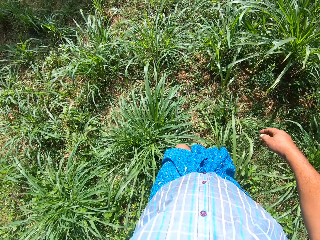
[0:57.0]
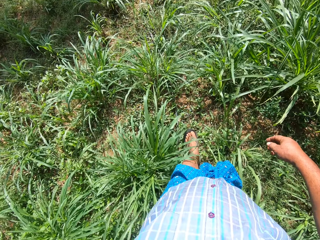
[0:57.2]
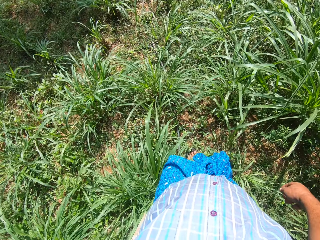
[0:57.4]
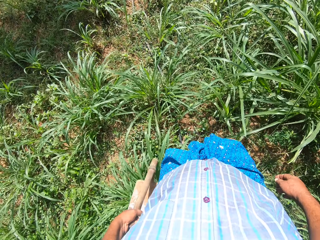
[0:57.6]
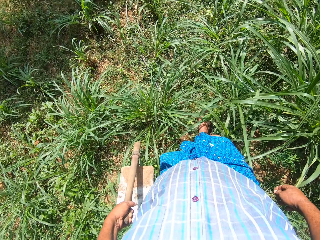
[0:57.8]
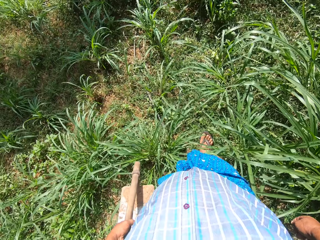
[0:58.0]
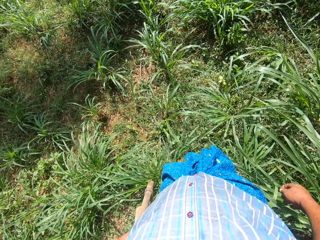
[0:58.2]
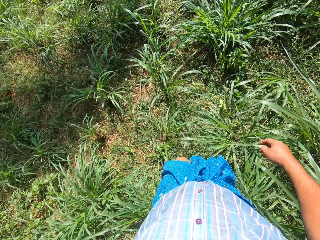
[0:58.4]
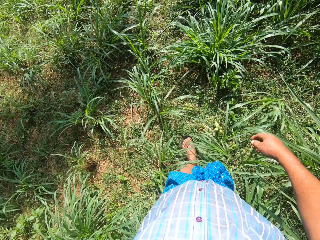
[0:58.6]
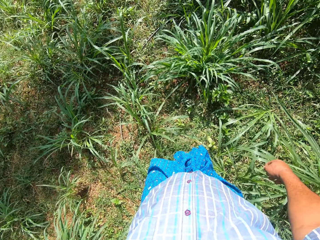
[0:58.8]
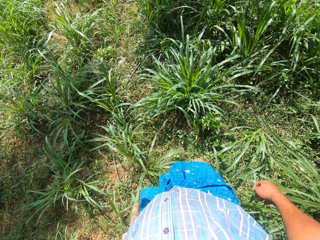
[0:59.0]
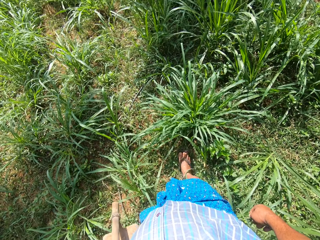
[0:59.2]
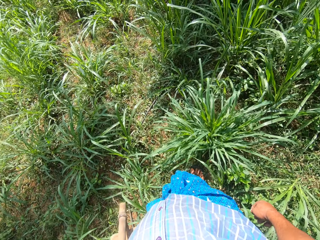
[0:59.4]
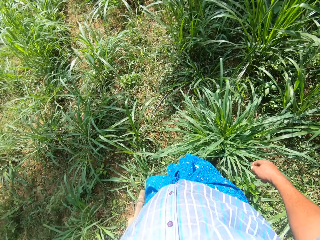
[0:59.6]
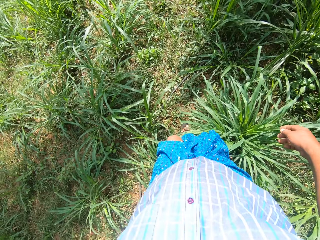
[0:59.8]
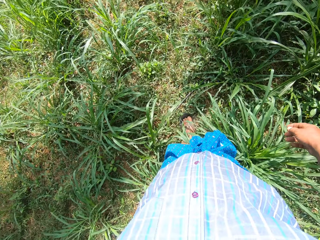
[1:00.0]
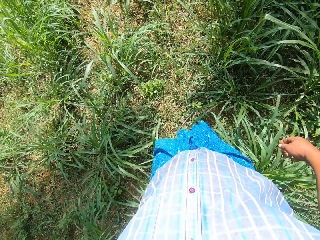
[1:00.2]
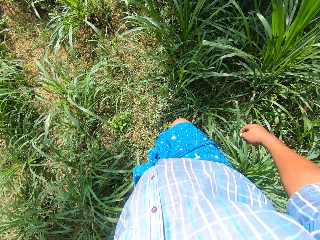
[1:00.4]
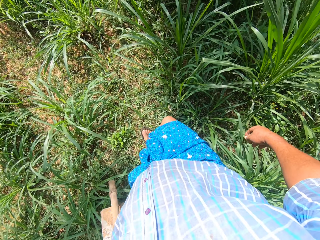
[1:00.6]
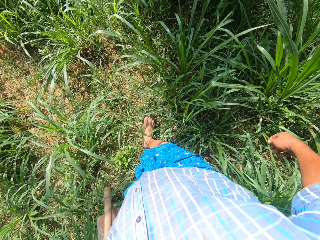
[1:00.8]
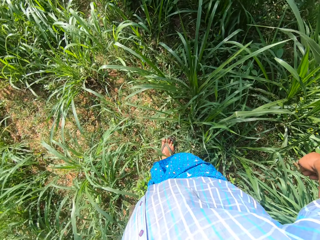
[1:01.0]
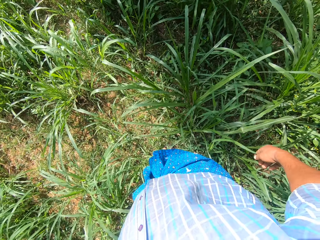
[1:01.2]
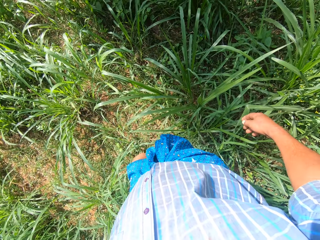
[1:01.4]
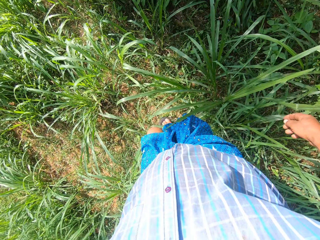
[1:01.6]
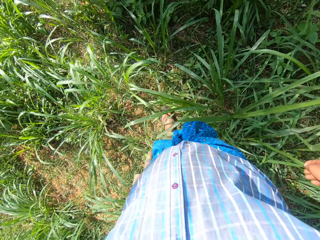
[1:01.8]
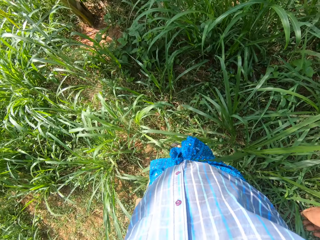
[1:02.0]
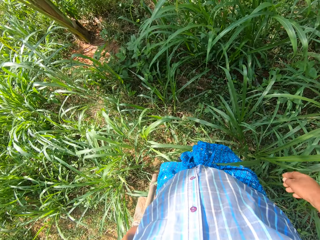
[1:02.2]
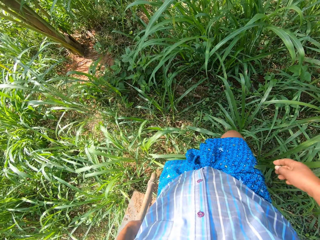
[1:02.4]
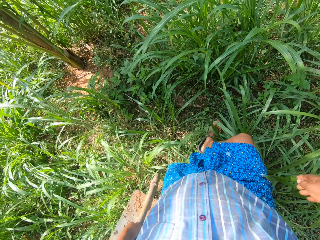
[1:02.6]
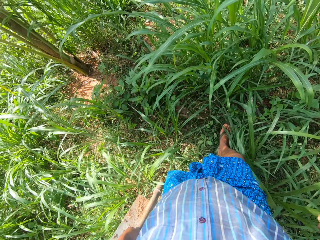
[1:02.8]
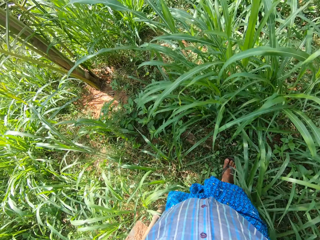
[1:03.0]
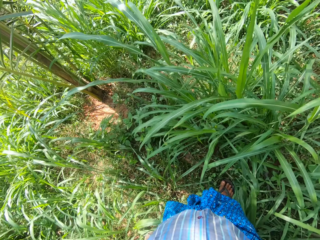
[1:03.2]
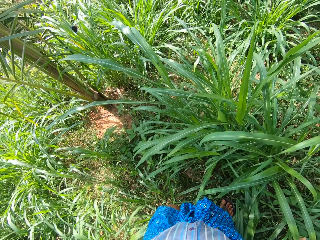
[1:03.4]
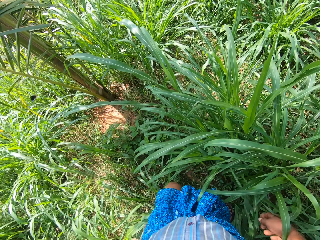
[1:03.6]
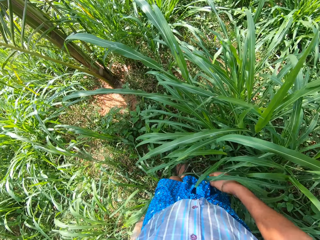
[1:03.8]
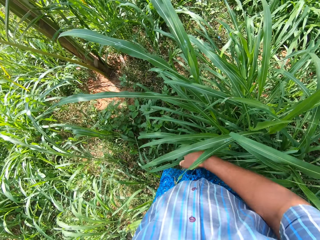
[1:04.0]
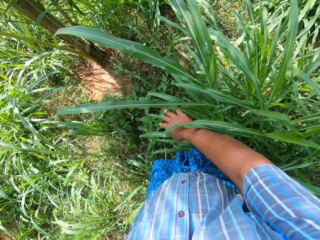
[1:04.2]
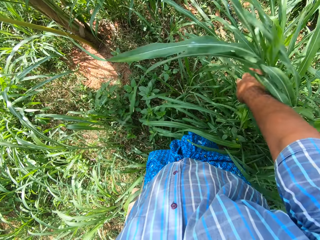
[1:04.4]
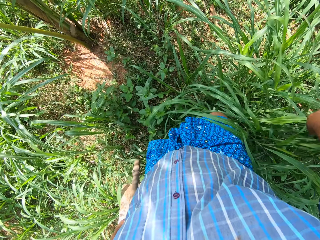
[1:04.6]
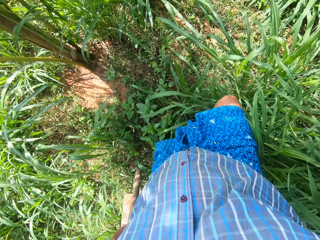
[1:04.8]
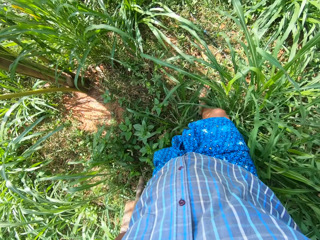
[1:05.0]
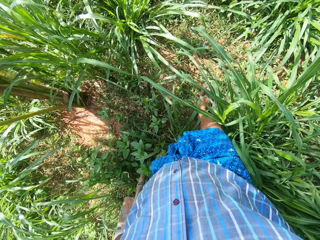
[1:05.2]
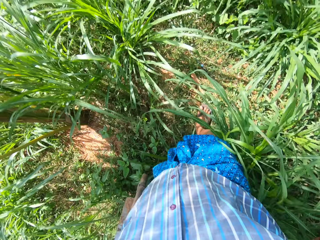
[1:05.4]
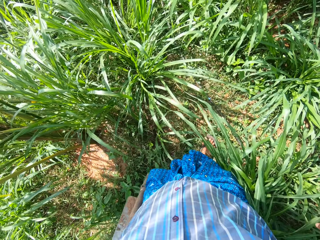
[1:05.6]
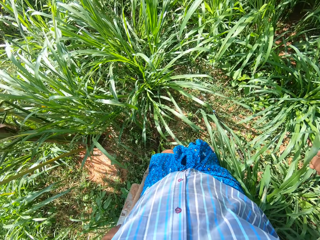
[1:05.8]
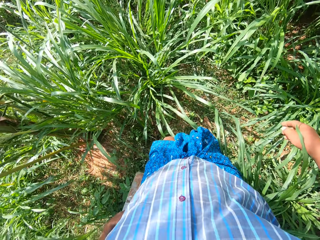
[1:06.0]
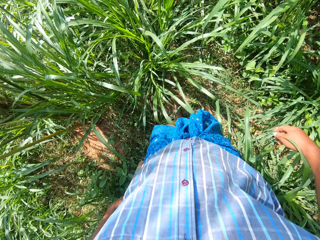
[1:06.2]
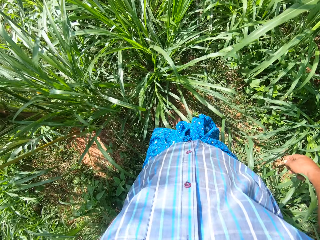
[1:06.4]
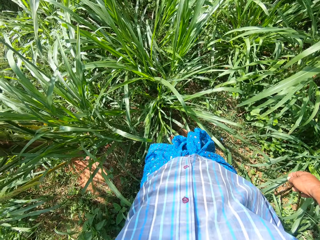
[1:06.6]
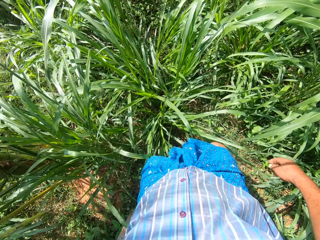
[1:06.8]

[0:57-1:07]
The camera wearer moves the bush in his way with his right hand.

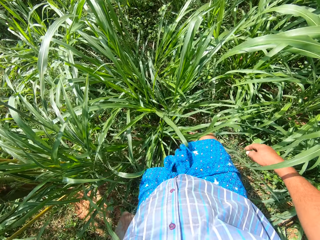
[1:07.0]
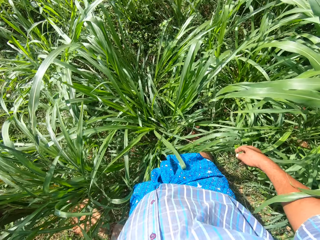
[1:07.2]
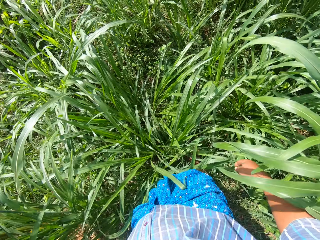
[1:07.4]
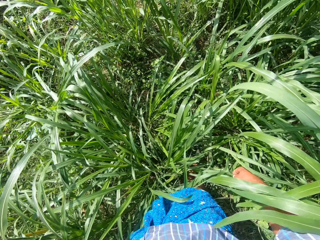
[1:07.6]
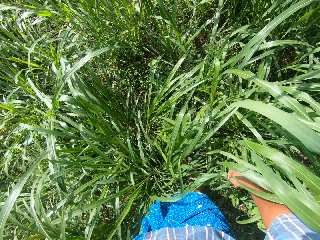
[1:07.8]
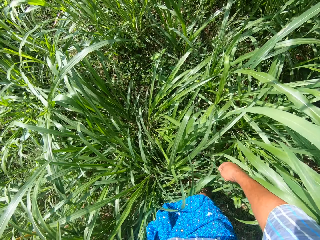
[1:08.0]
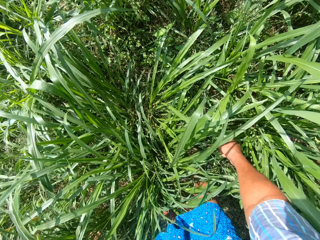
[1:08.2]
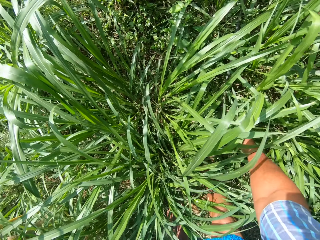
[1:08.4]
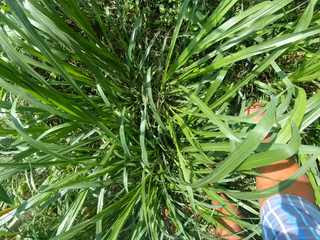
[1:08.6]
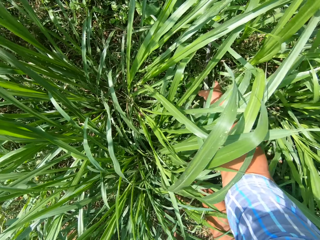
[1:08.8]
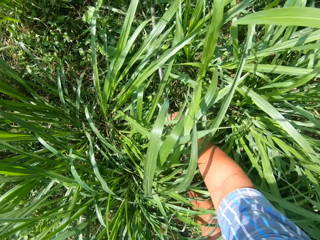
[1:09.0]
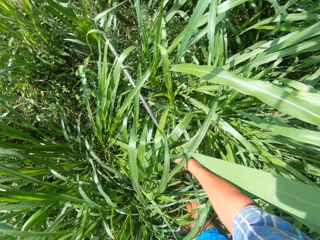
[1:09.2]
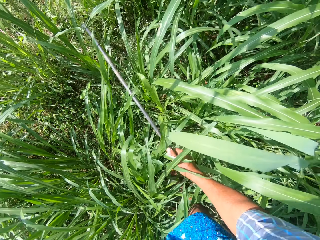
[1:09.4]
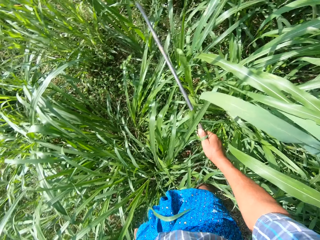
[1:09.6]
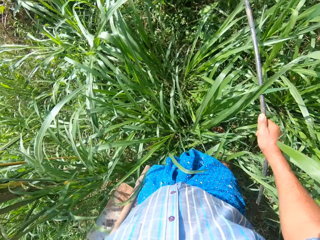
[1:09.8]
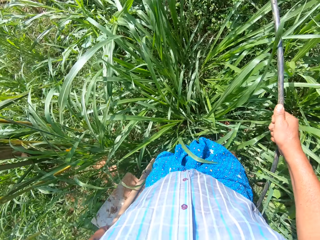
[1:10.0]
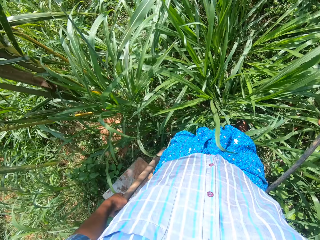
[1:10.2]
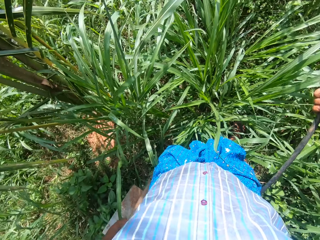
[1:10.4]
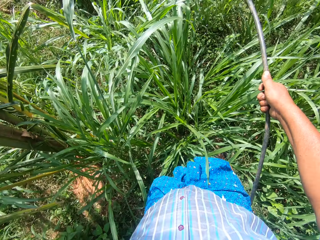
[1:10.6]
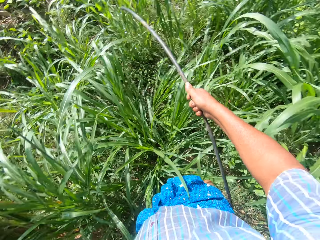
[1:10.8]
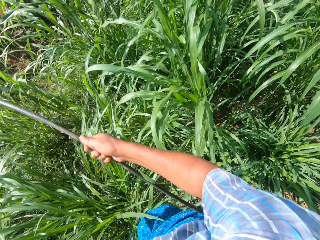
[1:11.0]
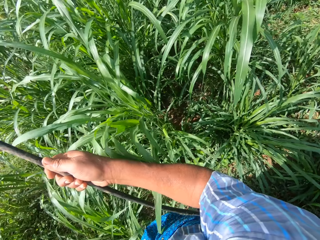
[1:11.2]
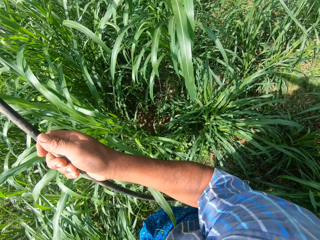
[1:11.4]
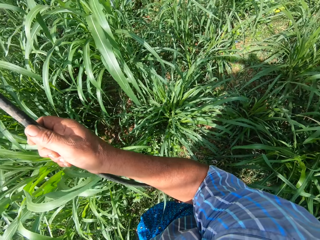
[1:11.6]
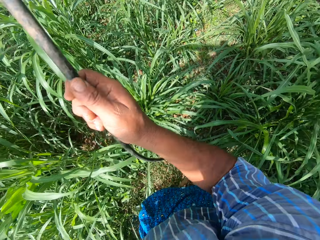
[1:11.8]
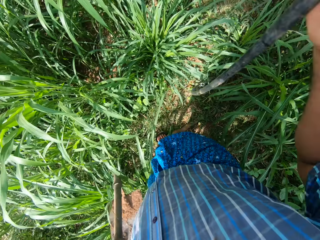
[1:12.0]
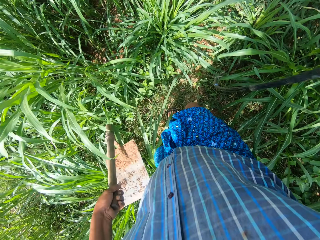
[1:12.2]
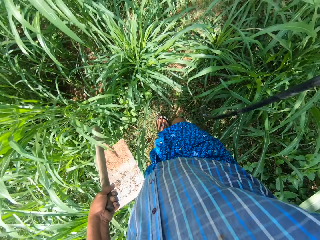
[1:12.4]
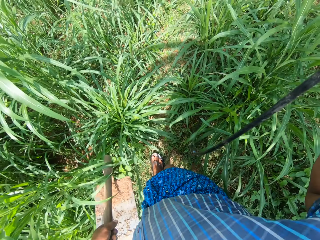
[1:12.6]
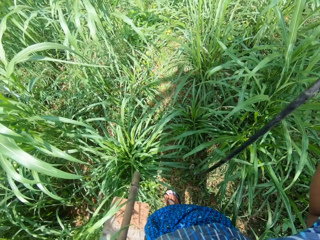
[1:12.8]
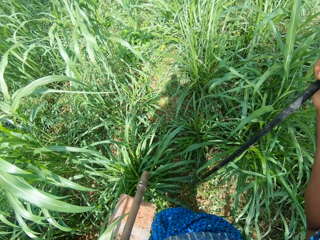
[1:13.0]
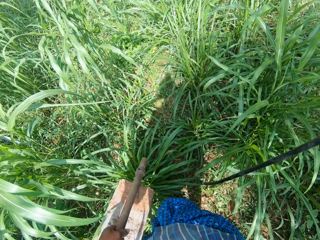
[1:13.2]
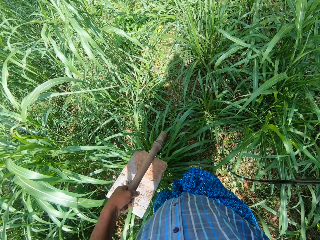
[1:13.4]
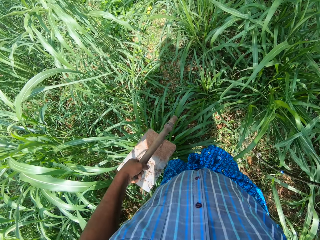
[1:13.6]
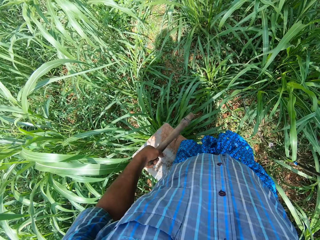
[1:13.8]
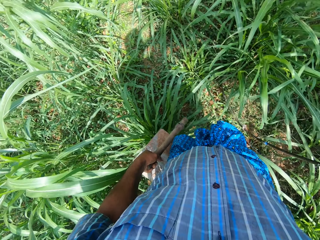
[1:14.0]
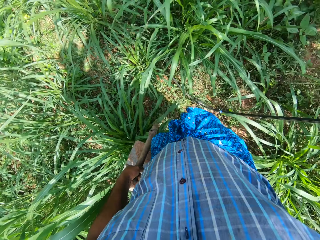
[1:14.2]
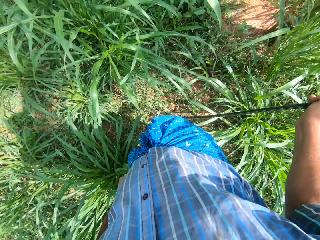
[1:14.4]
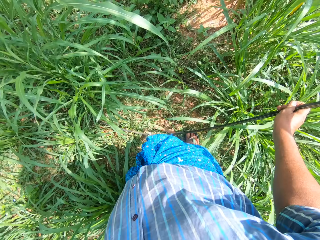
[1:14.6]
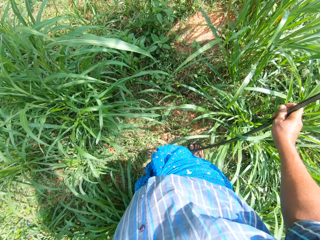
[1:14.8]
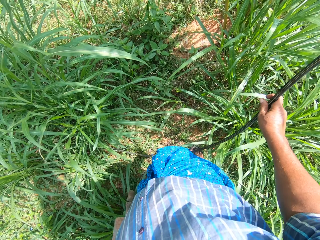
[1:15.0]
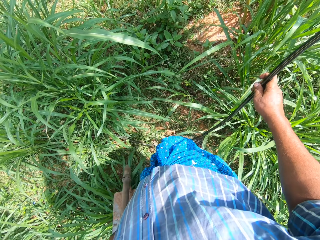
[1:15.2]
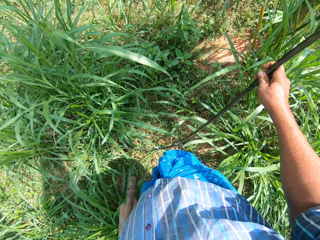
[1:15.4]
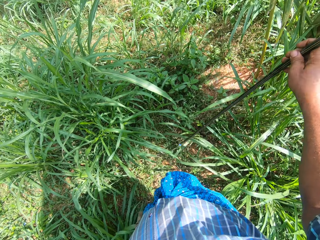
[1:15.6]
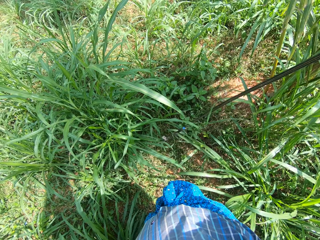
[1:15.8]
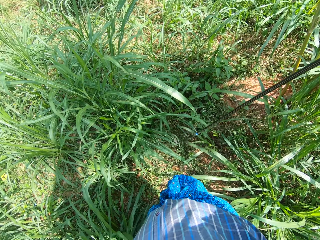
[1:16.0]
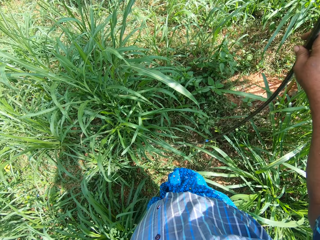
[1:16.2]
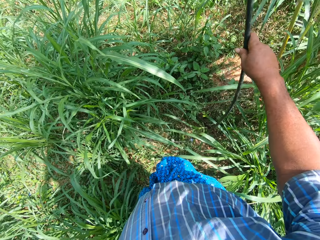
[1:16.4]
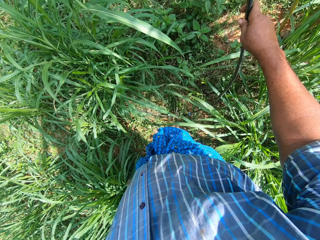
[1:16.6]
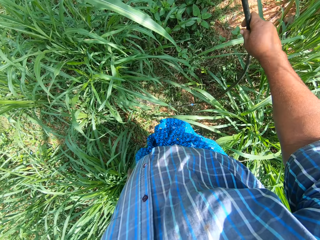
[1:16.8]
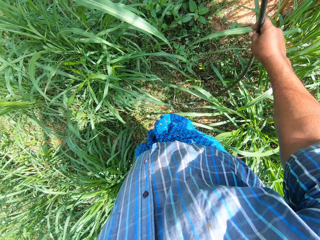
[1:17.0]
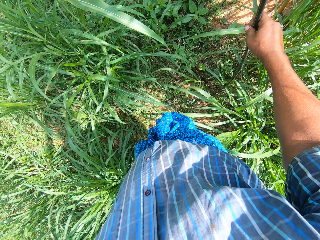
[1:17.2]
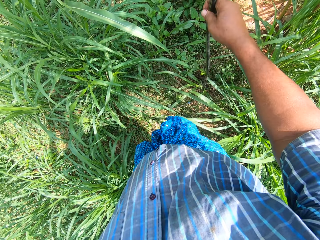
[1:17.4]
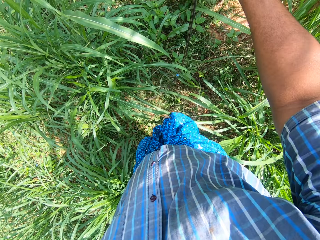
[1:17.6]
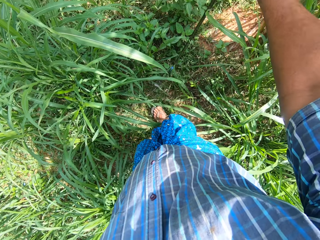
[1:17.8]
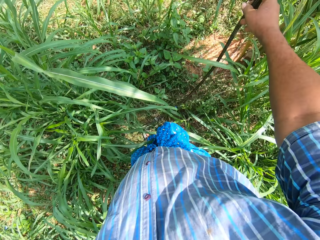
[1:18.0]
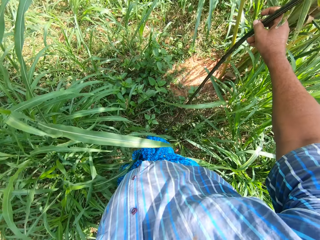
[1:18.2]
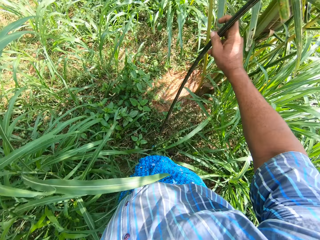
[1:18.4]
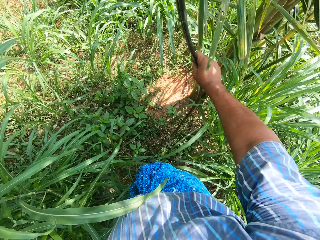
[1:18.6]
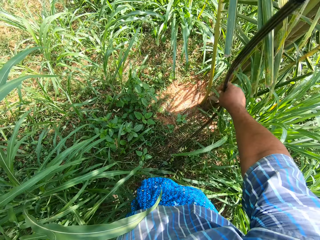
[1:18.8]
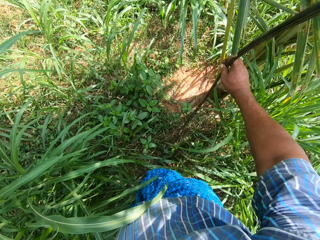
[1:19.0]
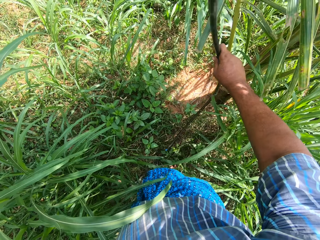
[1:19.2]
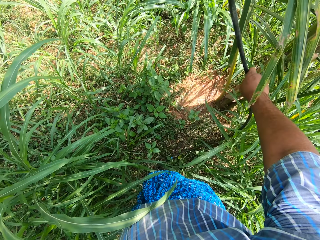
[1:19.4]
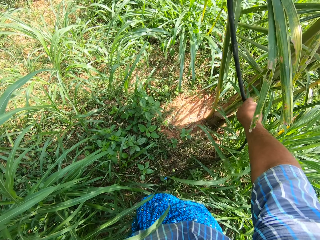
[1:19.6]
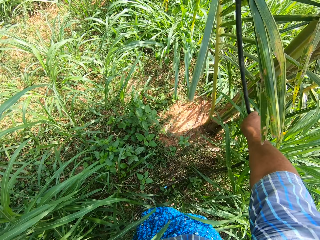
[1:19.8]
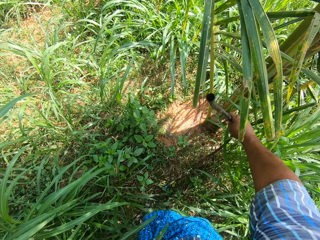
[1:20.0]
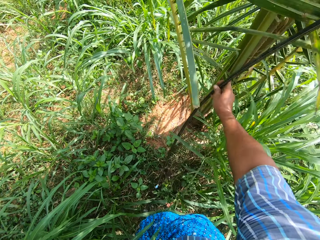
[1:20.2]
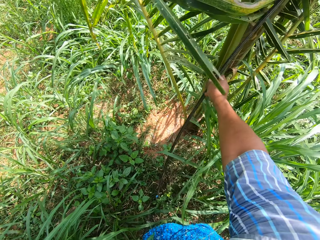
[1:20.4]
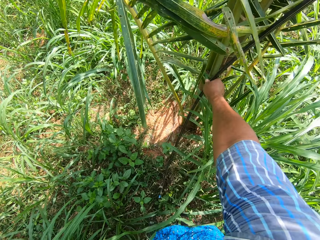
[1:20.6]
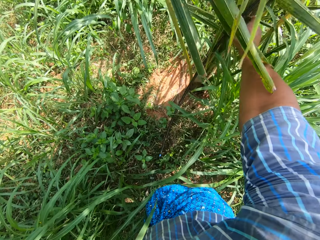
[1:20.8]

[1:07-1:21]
The camera wearer picks a pipe from the ground with his right hand. He turns around. He pulls the pipe. He places the pipe beside a tree with his right hand.
